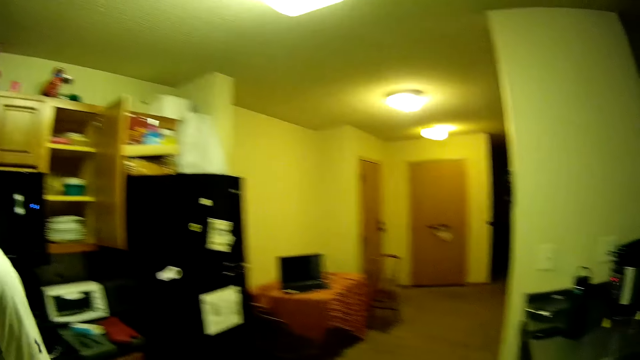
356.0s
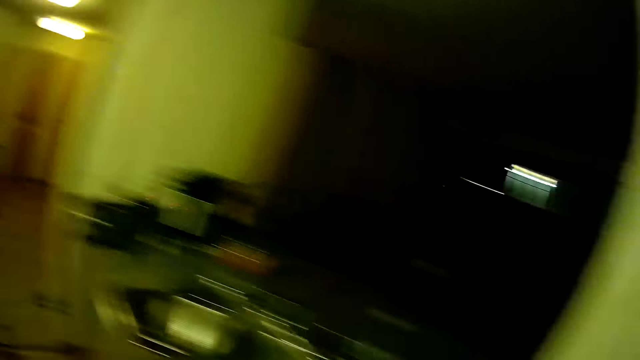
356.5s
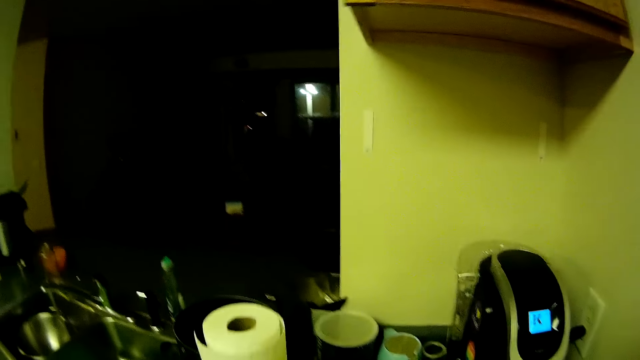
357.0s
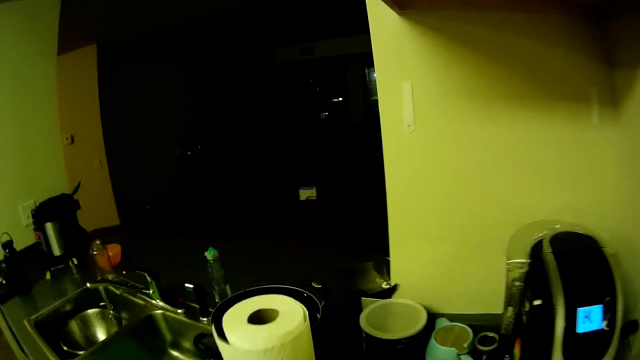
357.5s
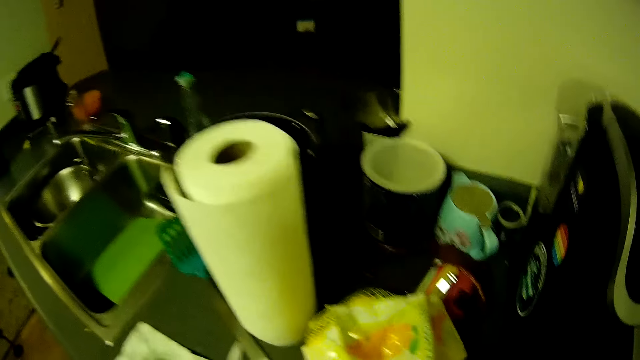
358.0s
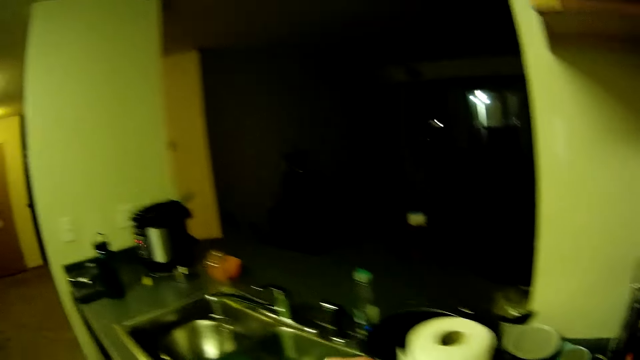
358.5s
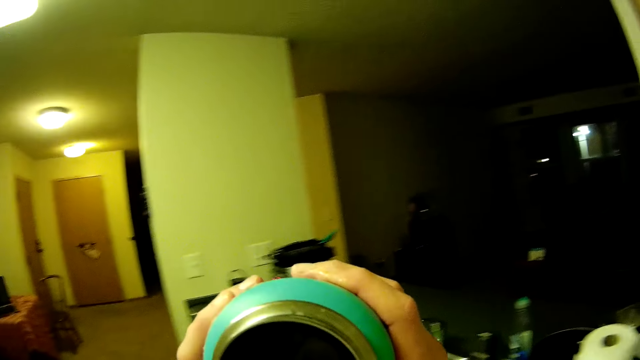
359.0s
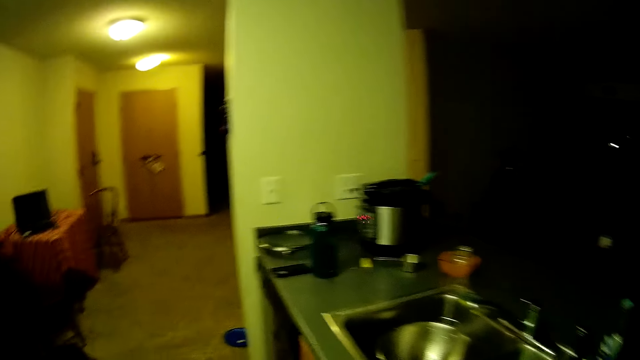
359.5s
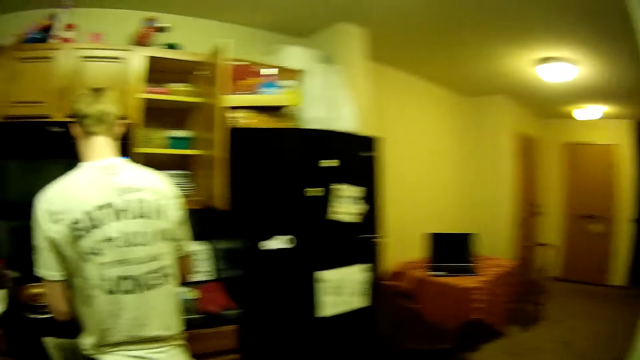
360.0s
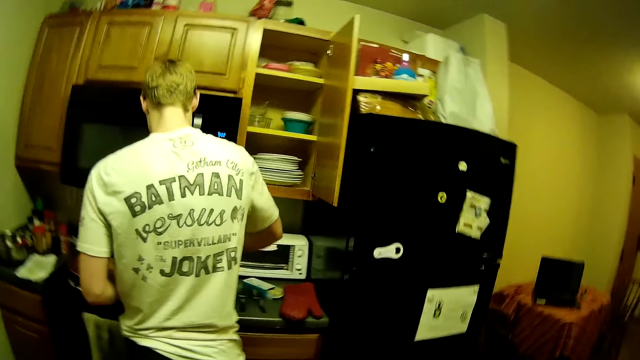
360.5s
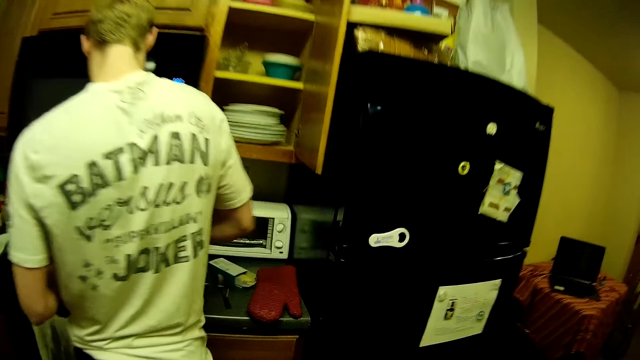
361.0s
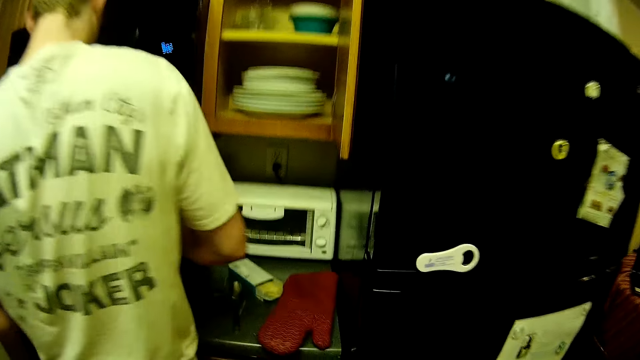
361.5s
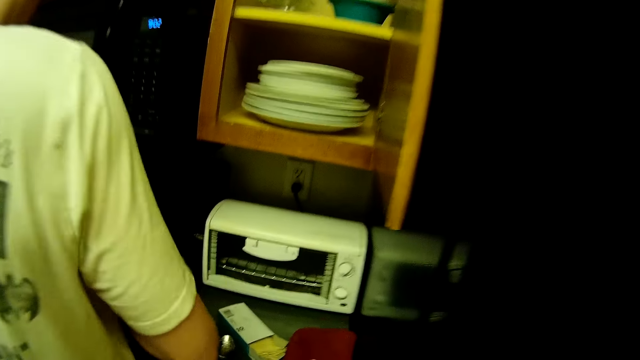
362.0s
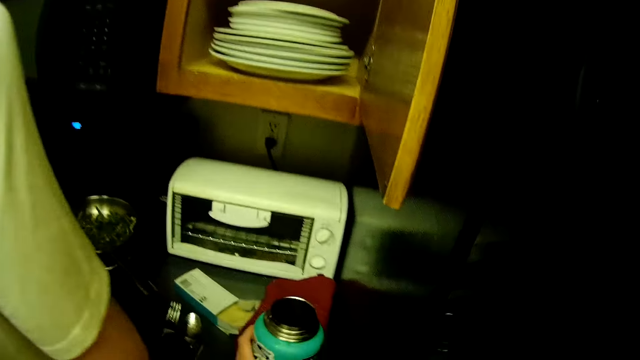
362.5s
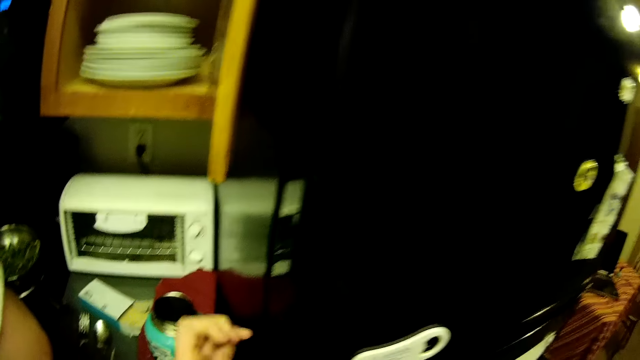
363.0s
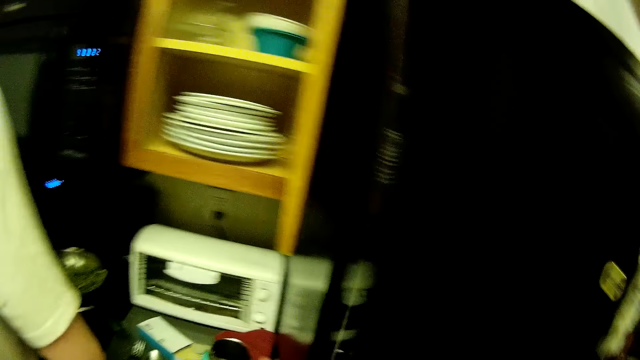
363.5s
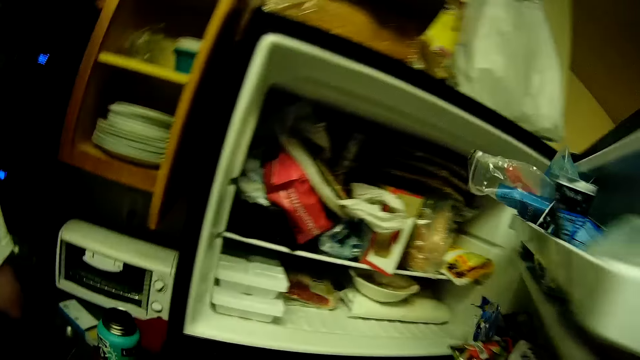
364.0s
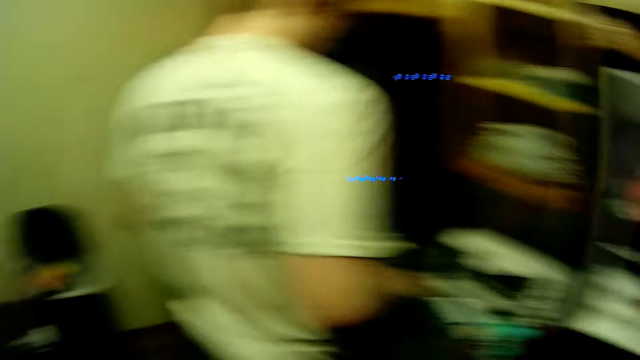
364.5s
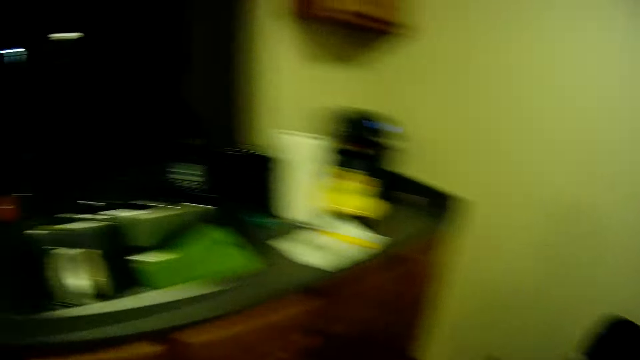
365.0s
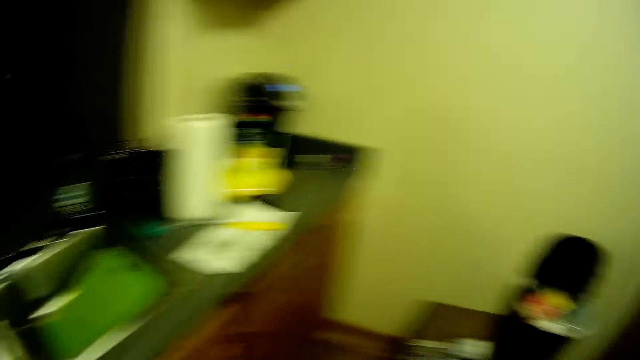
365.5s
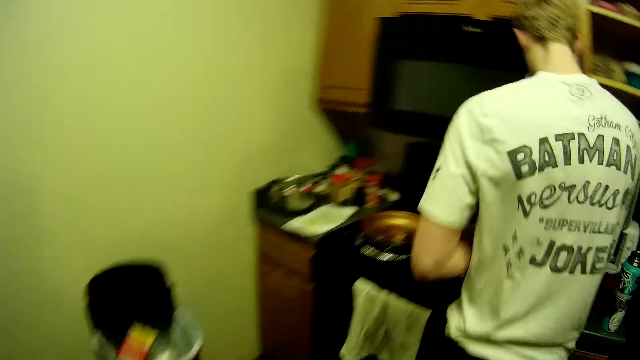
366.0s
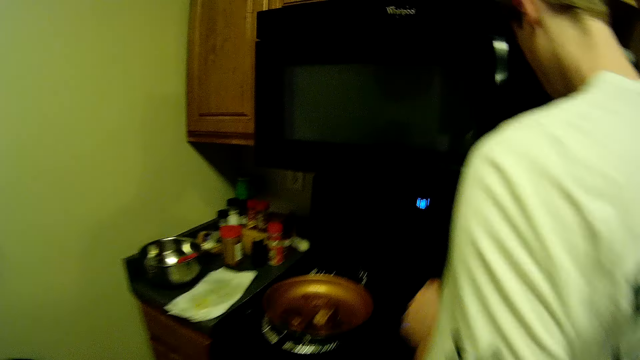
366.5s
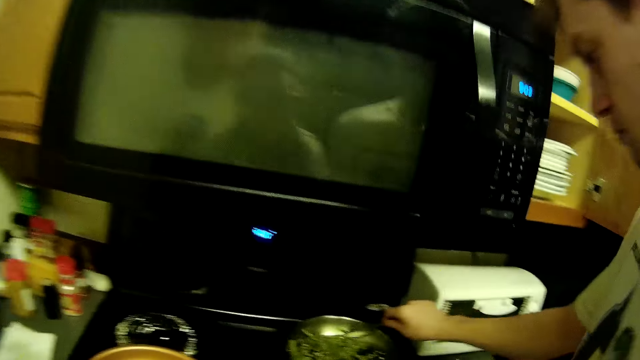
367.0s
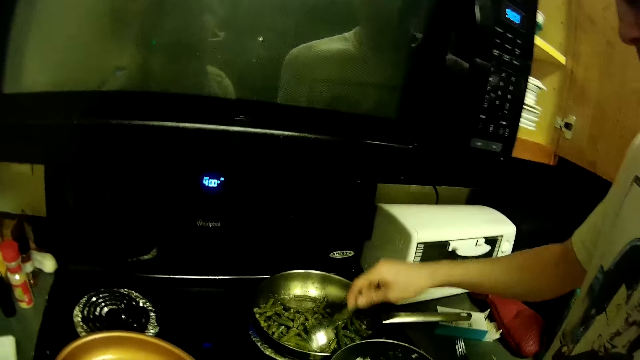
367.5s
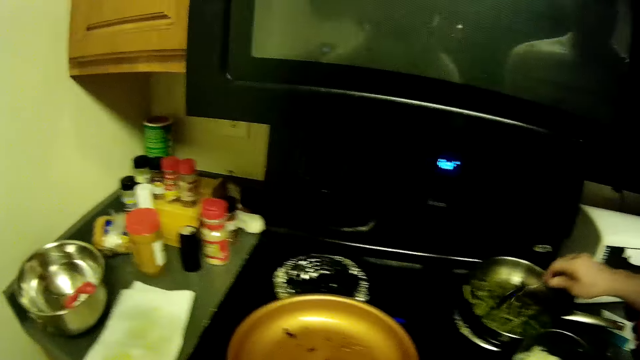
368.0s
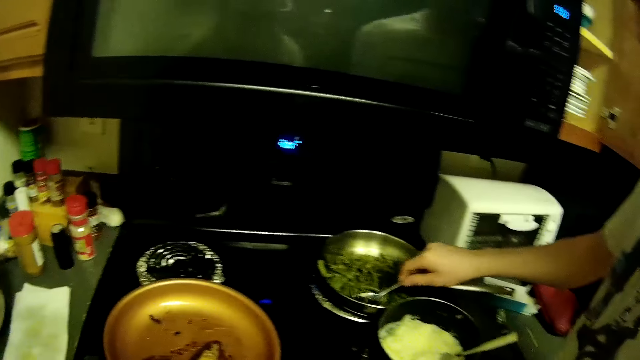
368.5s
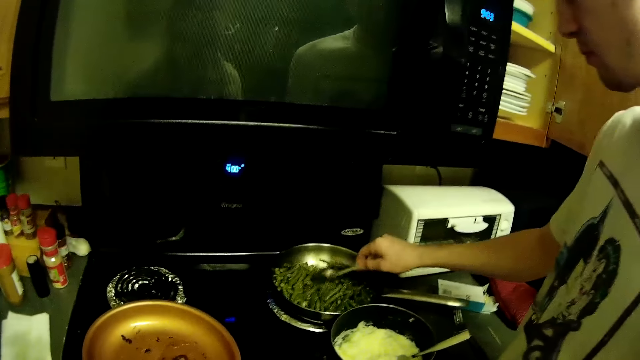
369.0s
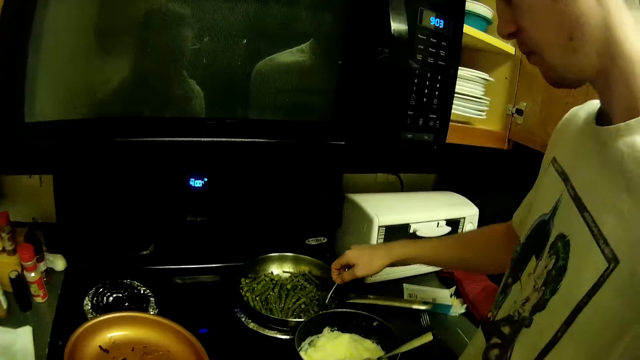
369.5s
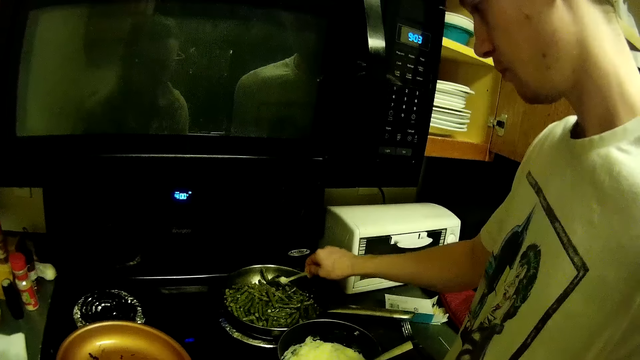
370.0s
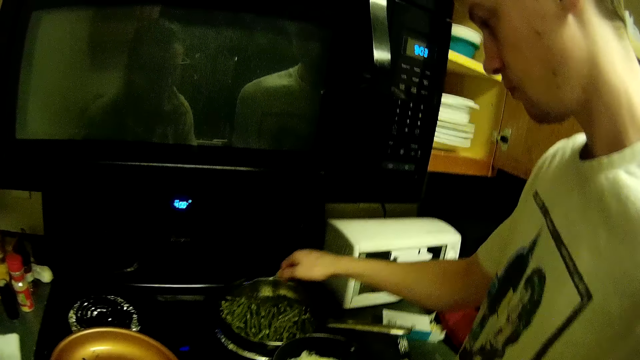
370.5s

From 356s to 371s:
The camera wearer holds the water bottle with both hands. He drinks from the water bottle, walks in the house. A man stirs vegetables in a pot with his right hand. The camera wearer drops the water bottle on the kitchen countertop with his left hand. He opens a refrigerator with his left hand. He looks around. The man stirs vegetables in a frypan with his right hand. The man cooks food.

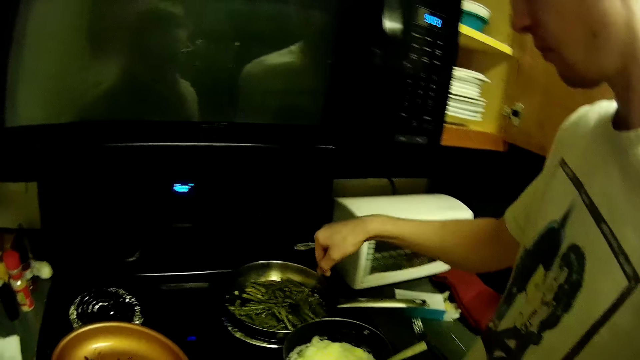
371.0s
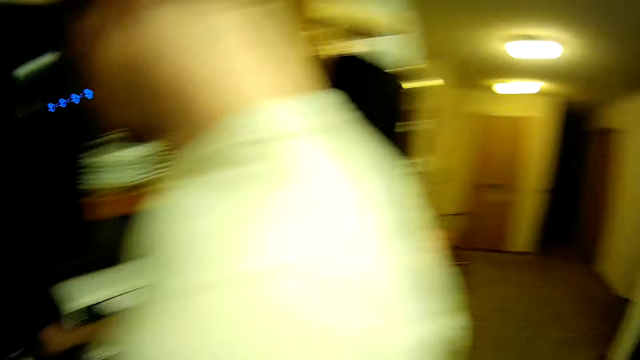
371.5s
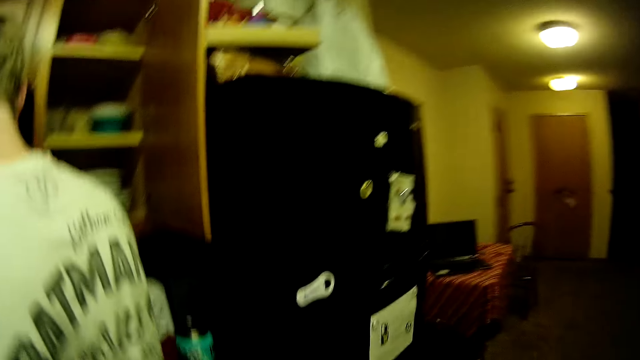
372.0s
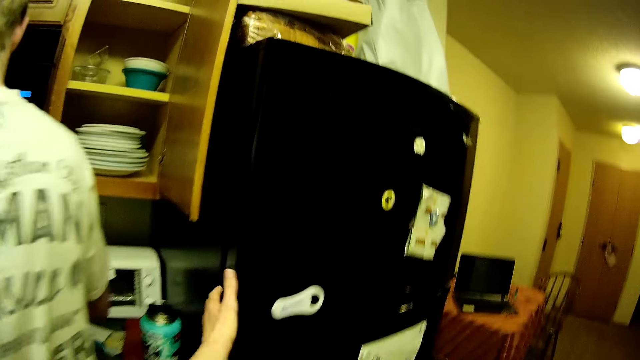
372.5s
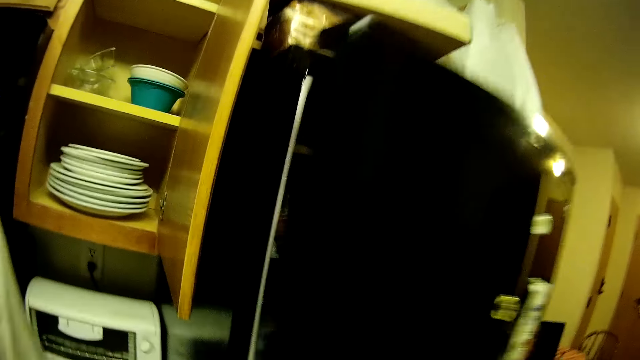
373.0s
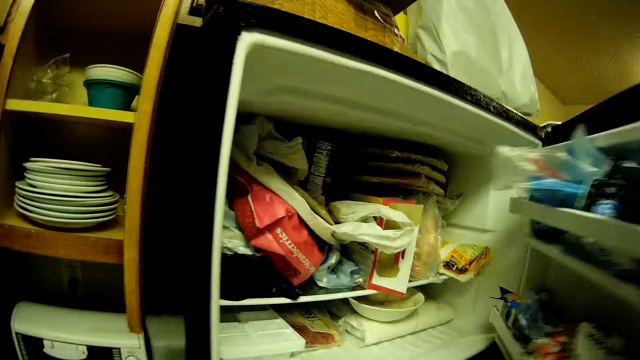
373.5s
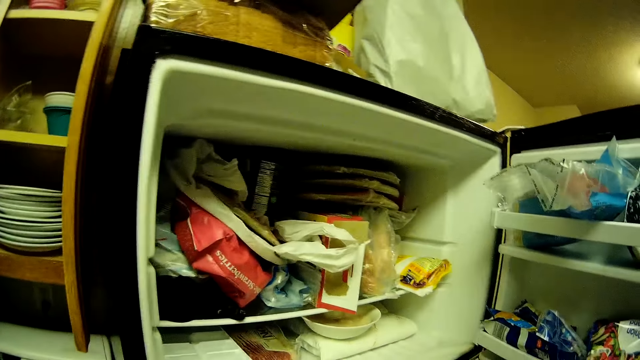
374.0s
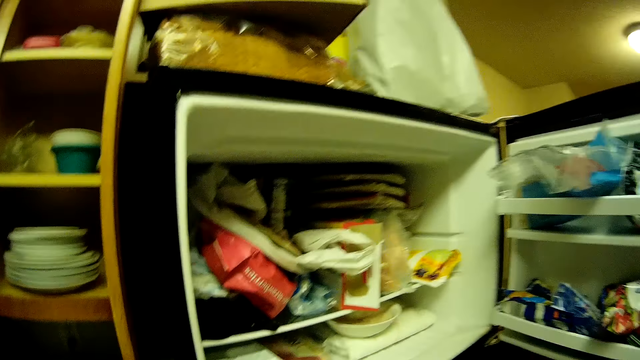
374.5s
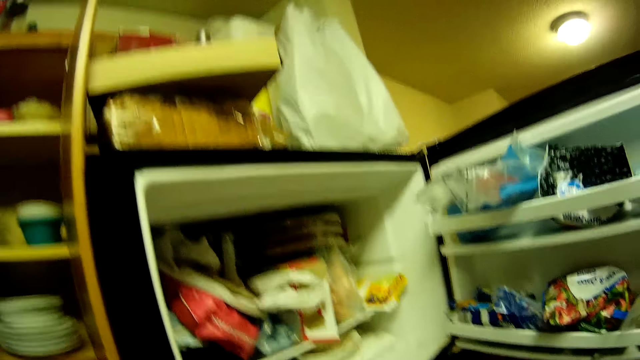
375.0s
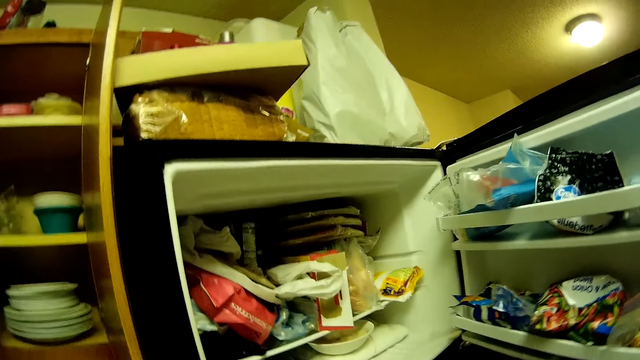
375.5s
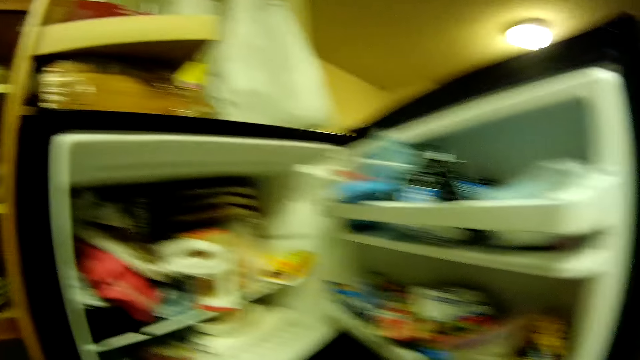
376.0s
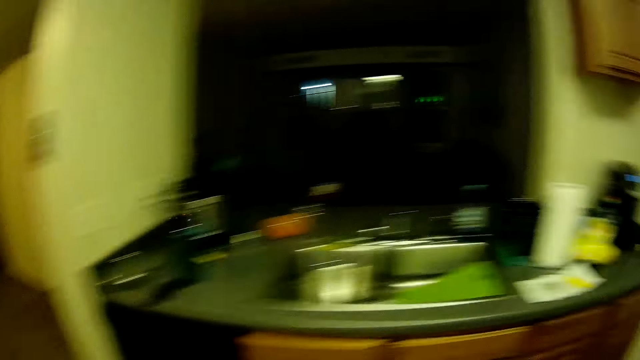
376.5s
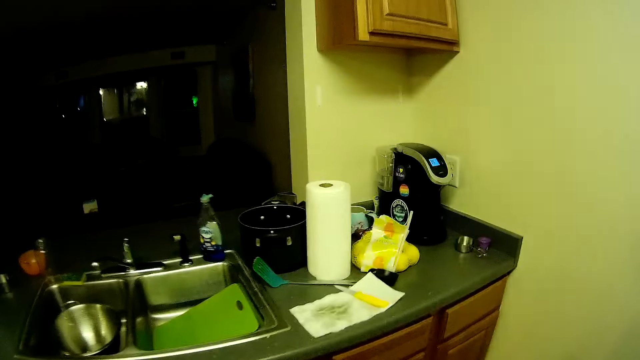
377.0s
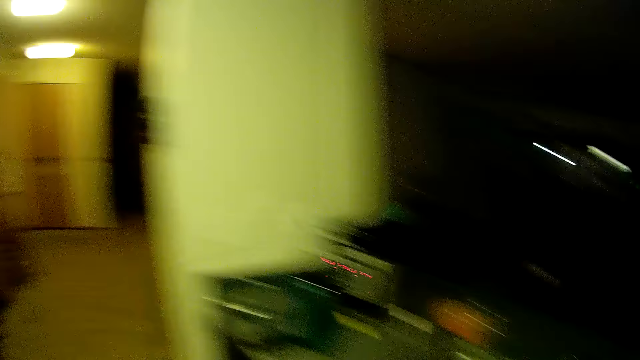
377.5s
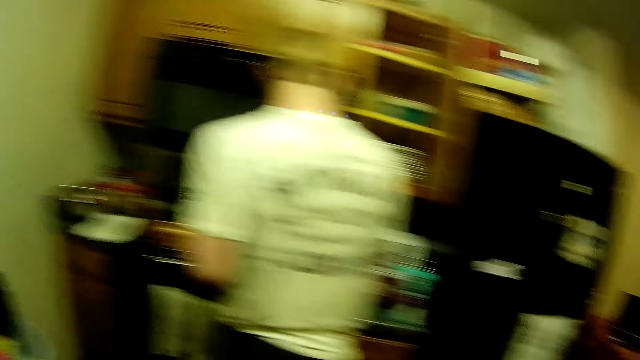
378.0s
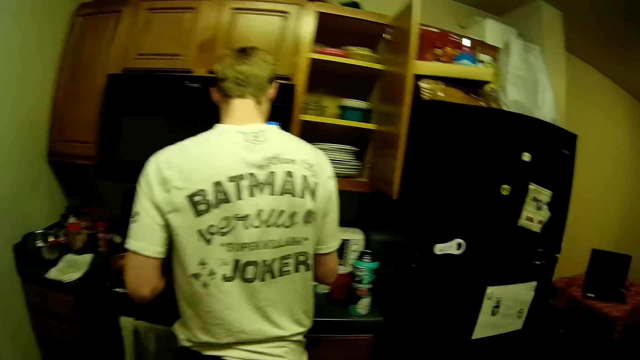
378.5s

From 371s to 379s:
The camera wearer walks in the house. He opens the refrigerator with his left hand. He walks in the house.
